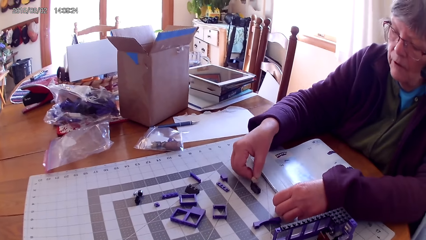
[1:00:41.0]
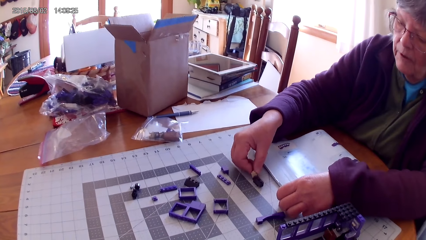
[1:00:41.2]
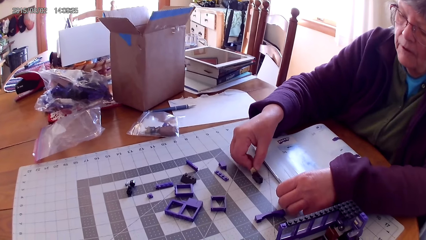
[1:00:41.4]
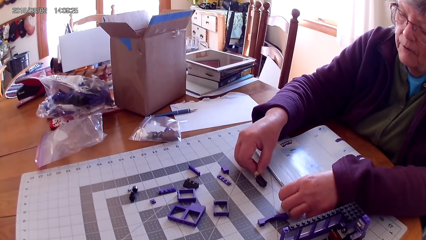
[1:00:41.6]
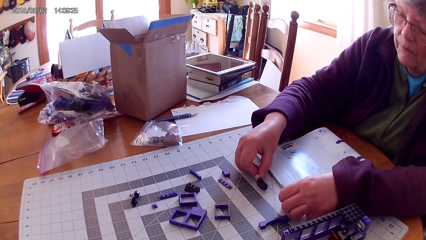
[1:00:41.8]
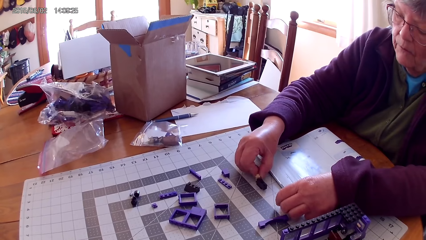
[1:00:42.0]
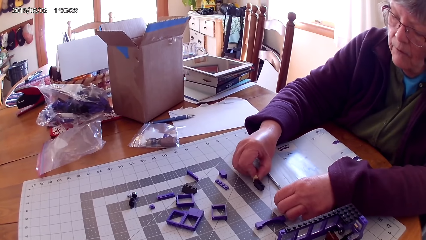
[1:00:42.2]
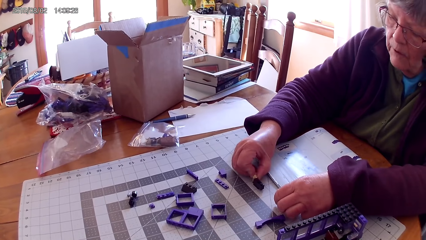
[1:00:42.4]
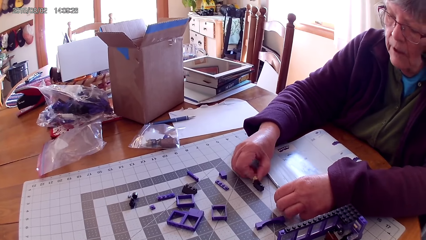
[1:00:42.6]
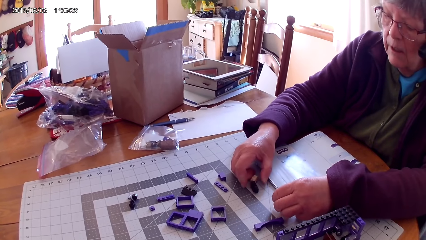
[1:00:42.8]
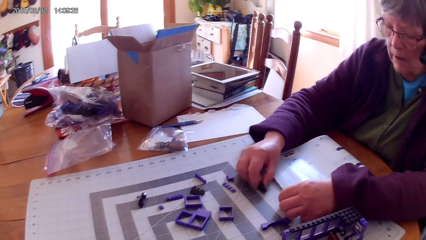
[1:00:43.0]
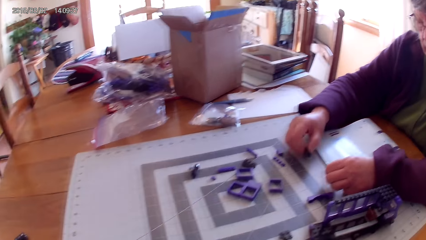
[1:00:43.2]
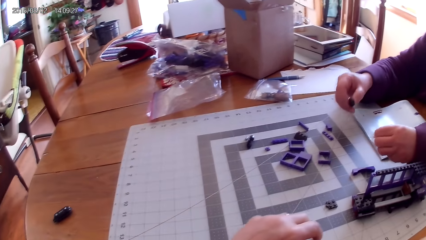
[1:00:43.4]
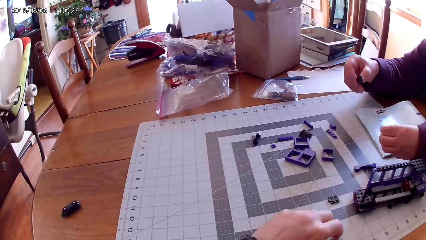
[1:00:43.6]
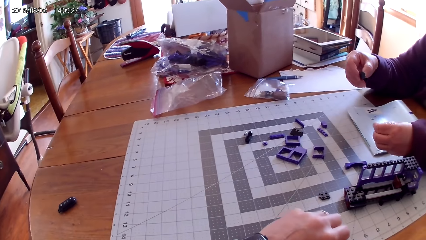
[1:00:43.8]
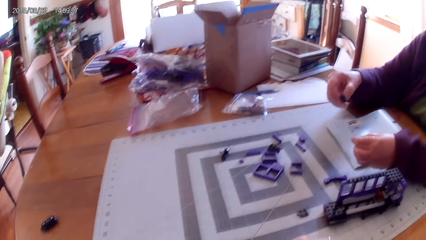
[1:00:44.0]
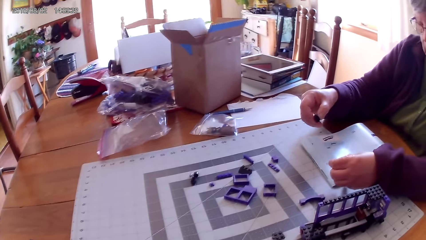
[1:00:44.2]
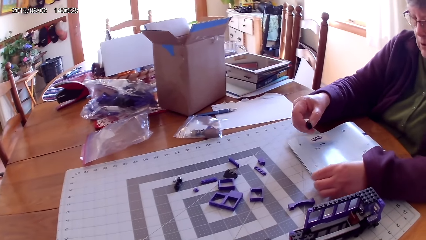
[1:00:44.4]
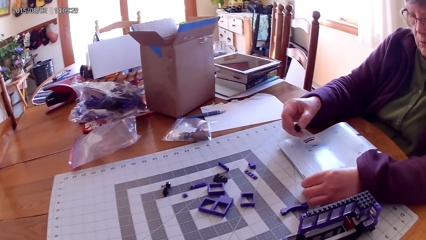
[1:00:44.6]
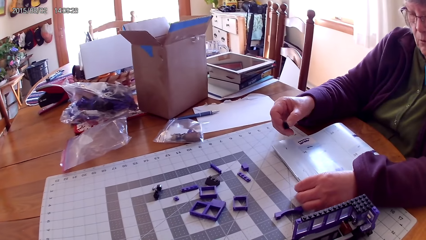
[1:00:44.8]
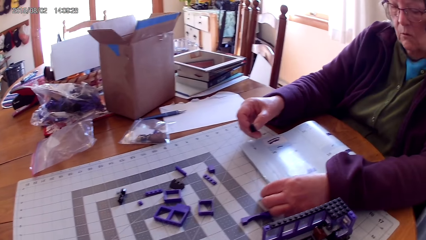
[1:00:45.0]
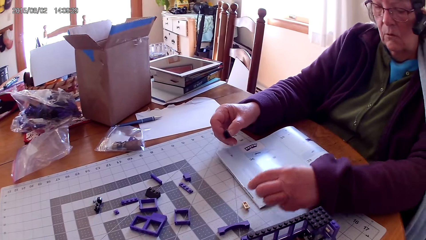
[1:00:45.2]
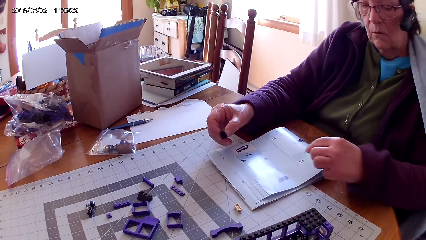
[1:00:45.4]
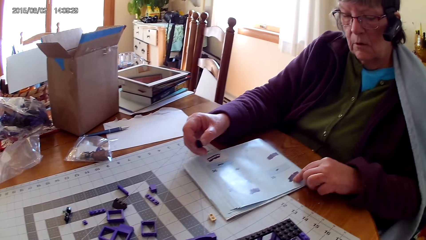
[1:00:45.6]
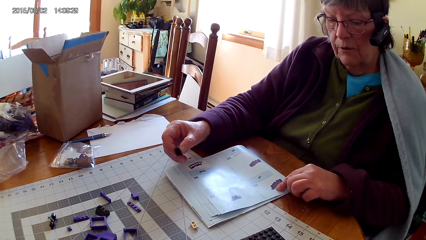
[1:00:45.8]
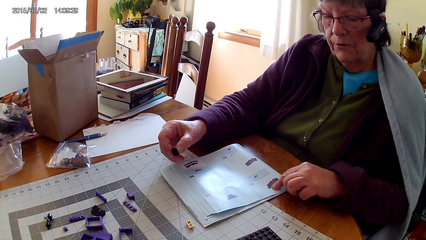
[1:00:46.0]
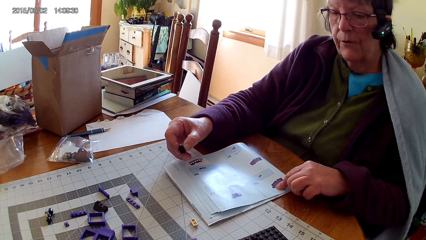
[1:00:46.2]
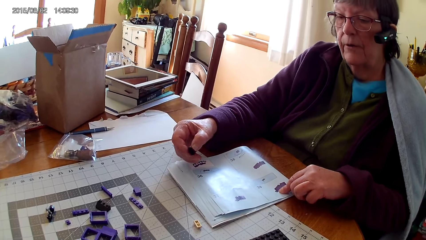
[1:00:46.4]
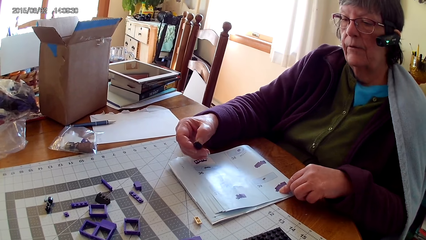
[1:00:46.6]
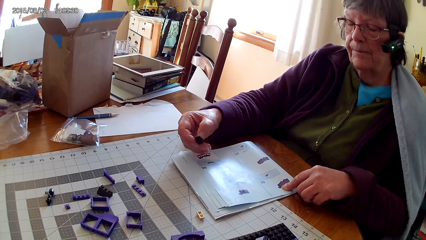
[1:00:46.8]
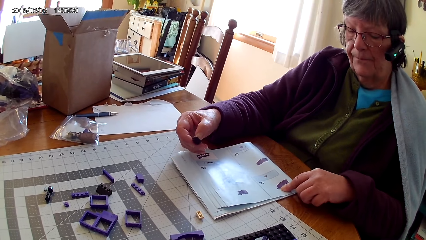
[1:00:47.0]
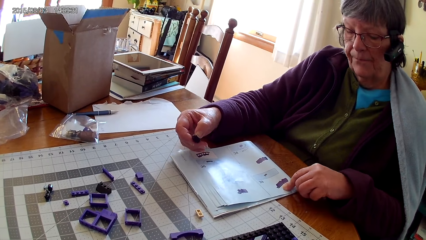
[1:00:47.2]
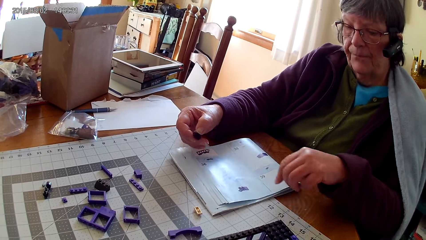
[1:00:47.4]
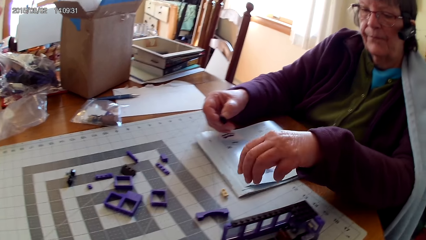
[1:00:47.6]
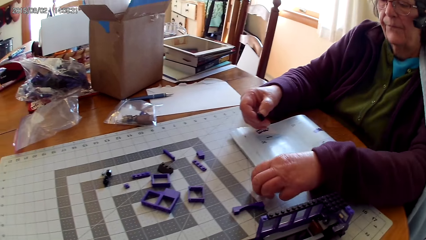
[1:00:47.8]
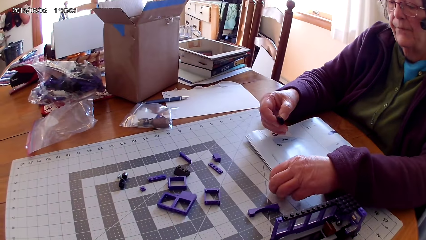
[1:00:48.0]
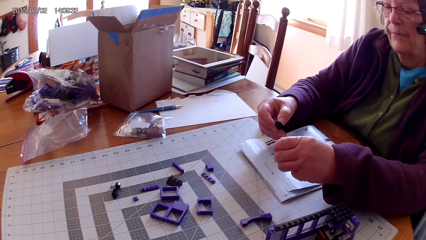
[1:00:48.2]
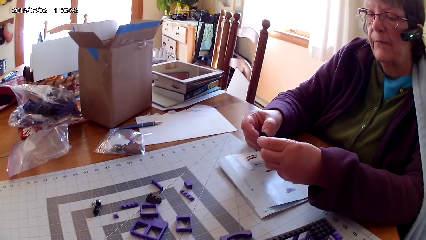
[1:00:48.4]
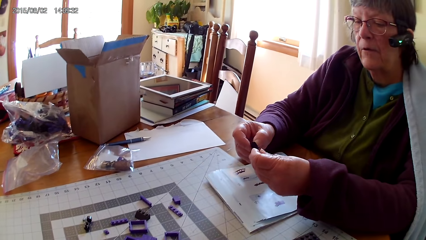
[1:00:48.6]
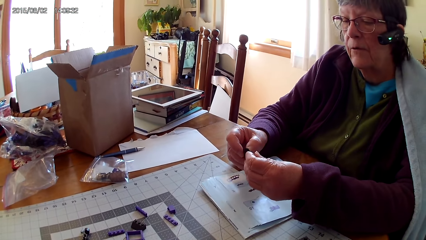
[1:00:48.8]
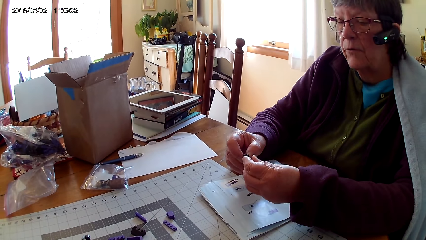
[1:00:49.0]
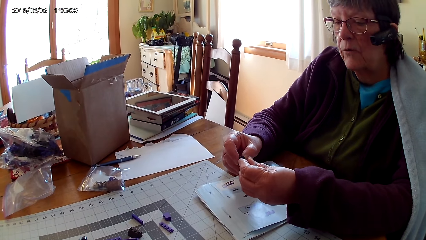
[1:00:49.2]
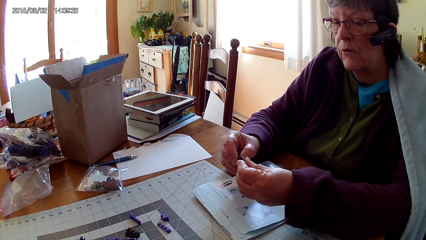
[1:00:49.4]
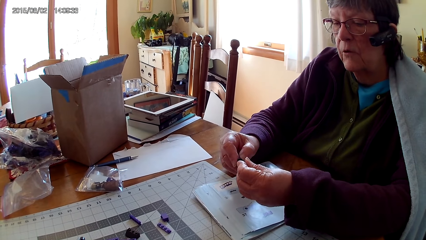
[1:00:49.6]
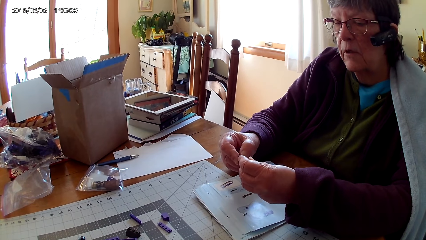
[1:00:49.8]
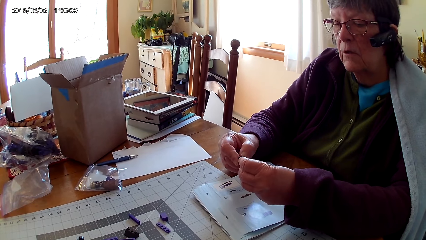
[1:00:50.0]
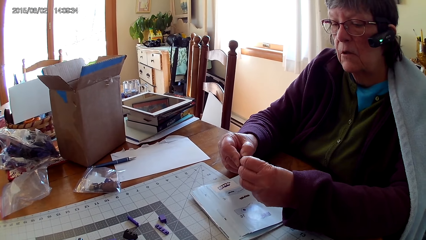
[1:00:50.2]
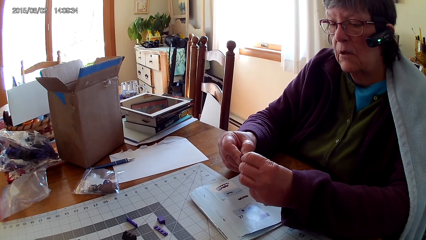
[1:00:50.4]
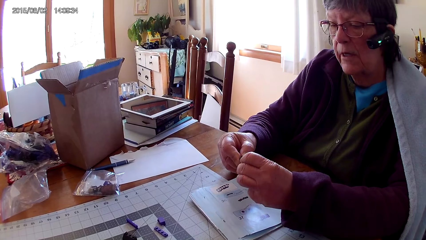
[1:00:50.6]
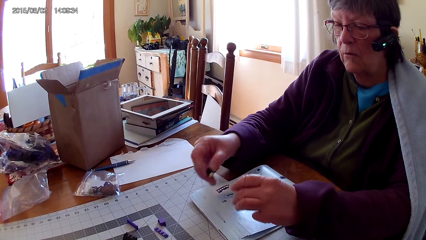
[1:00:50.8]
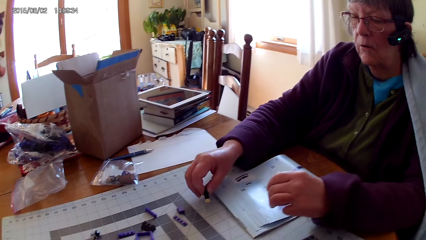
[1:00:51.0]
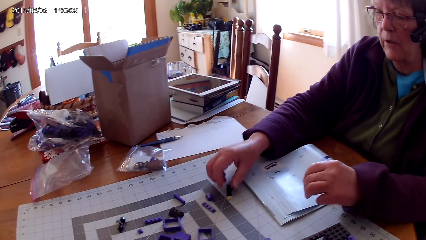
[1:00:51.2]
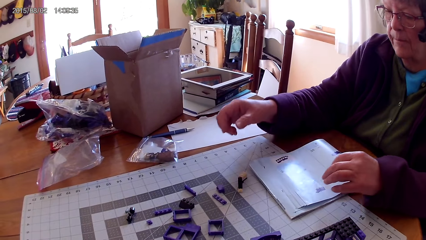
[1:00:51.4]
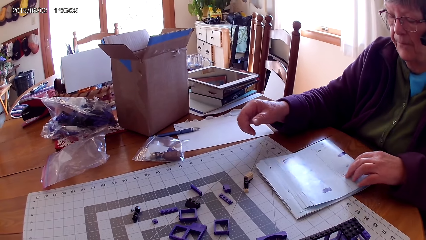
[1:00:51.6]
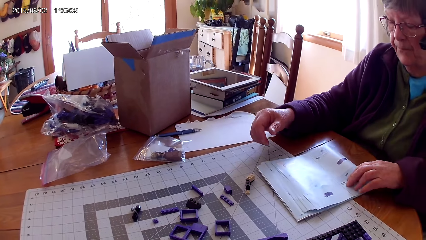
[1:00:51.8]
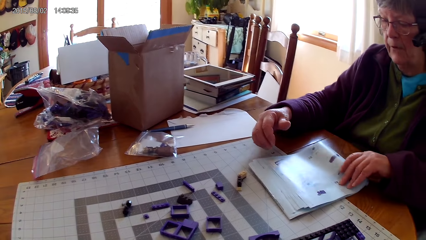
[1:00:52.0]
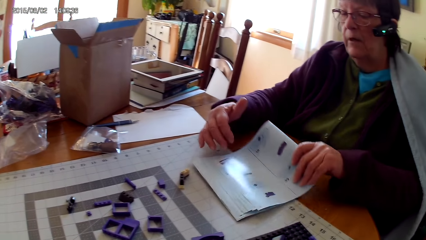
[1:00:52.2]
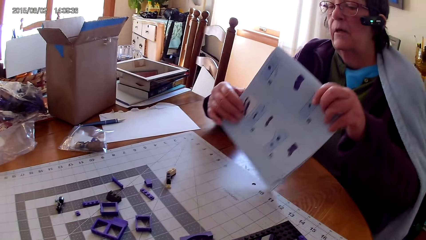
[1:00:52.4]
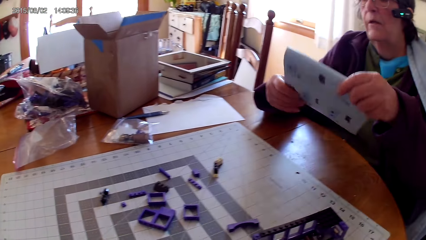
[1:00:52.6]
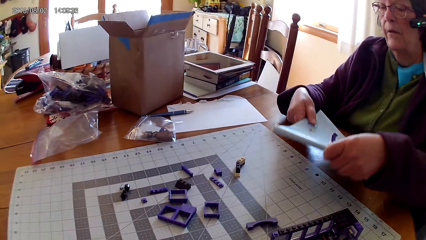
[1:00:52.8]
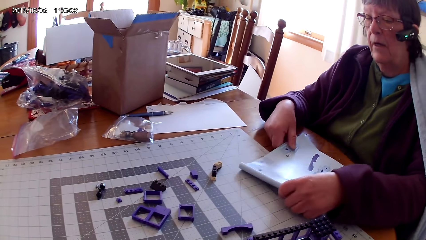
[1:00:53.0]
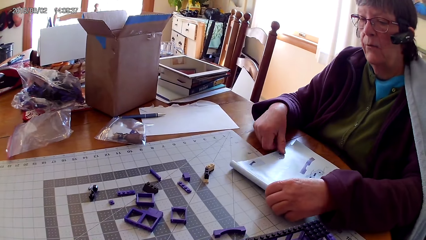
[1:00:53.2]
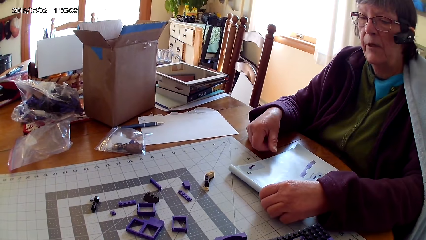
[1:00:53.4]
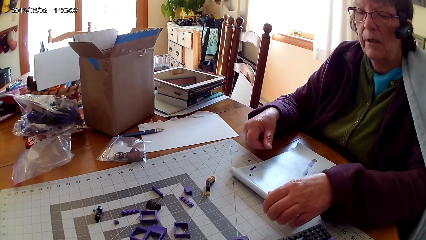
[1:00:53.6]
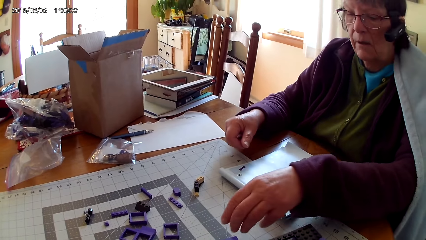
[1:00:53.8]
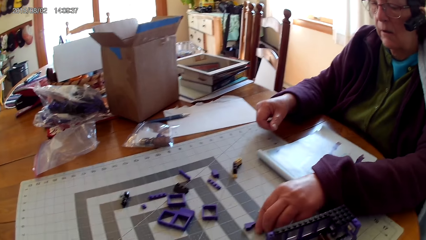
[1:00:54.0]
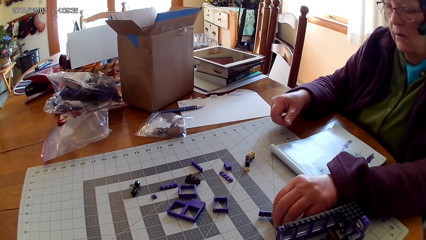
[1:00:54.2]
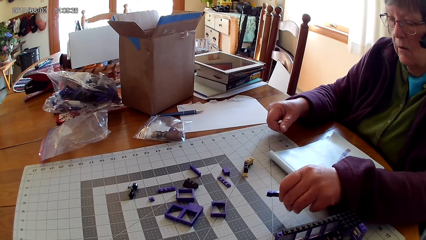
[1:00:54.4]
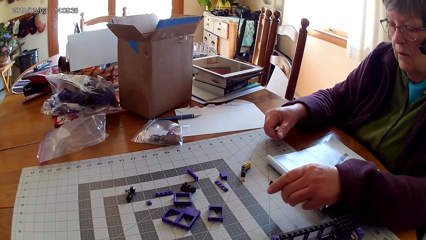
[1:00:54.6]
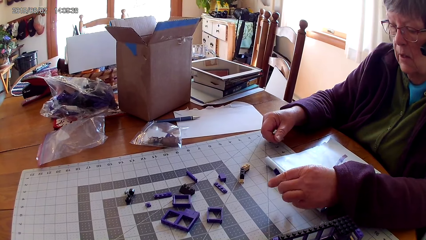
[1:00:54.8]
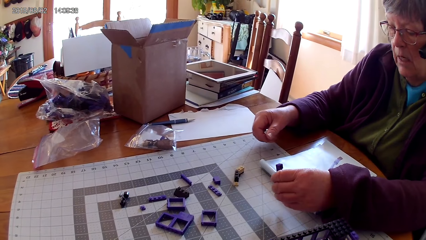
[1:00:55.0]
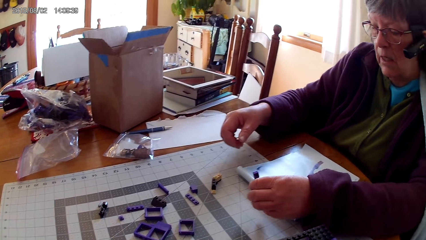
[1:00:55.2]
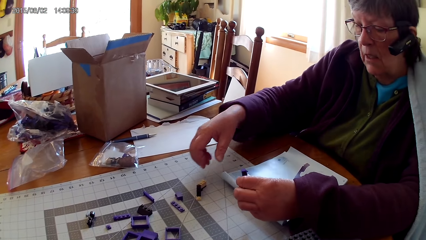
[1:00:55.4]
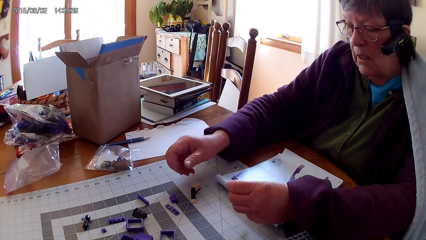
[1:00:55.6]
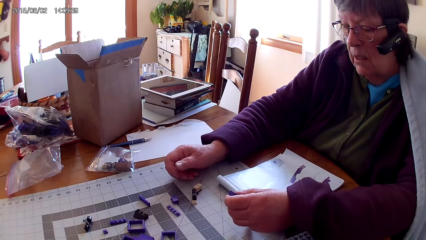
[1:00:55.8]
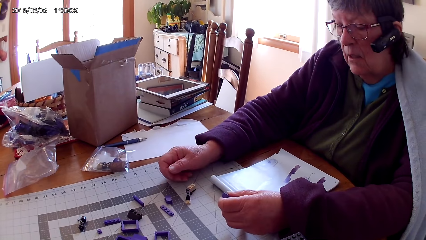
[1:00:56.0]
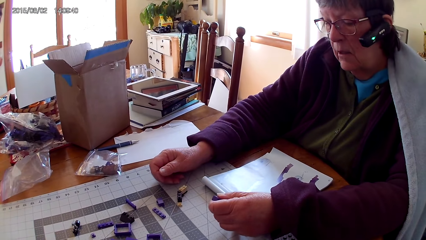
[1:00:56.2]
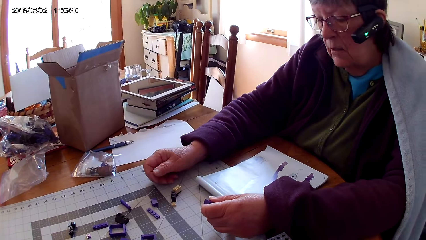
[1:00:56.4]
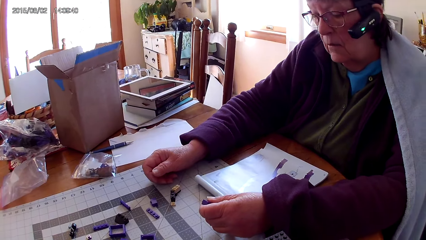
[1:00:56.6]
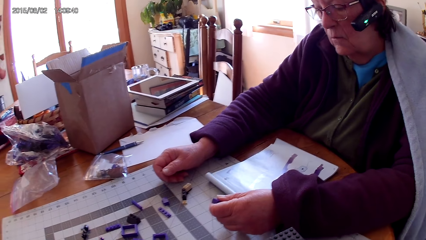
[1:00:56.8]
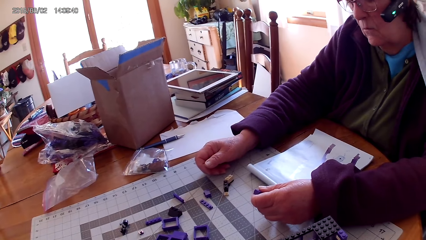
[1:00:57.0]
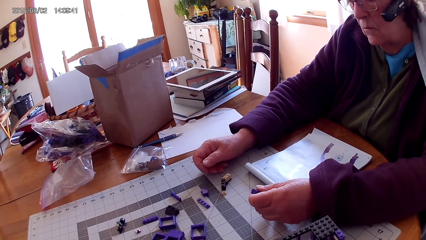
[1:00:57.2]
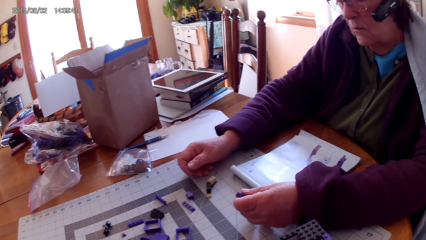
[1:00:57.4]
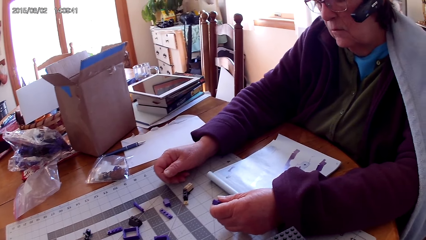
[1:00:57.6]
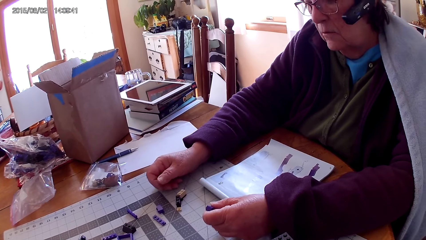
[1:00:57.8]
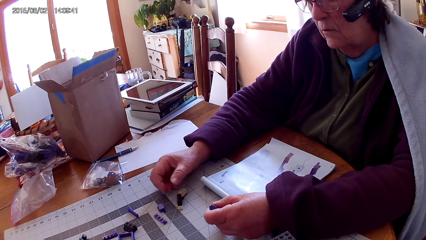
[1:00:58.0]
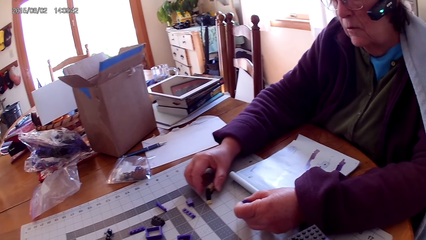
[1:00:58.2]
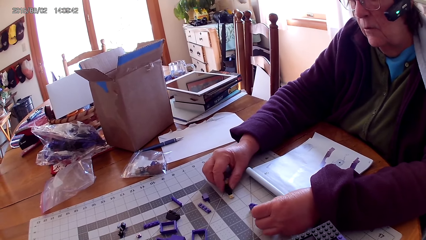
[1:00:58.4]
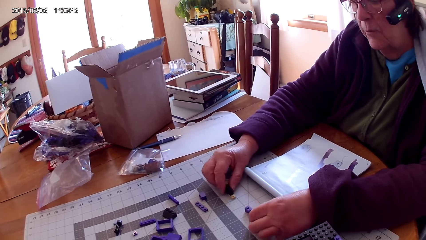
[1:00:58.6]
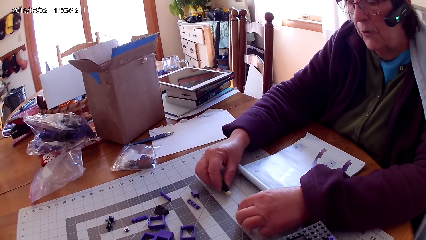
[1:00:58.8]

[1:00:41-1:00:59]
A lady holds the lego piece. She joins plastic interlocking blocks on the table. She picks a plastic interlocking block from the table. She lifts the lego piece. She puts the plastic interlocking block on the table. She points at a drawing on a book. She touches the book. She picks a plastic interlocking block from the table. She reads the lego book. She joins the plastic interlocking blocks. She puts the plastic interlocking block on the table. She turns the book, lifts the lego book and places the lego book on the table. She picks a plastic interlocking block from the table. She holds the lego piece.
